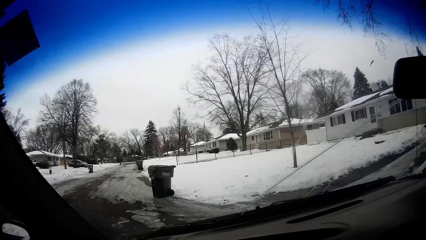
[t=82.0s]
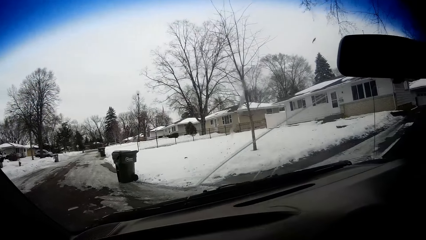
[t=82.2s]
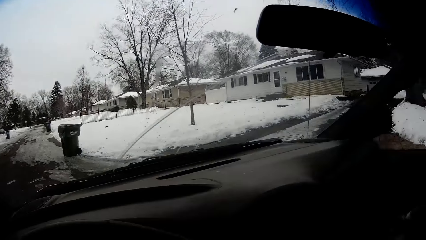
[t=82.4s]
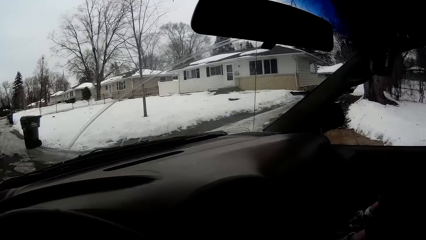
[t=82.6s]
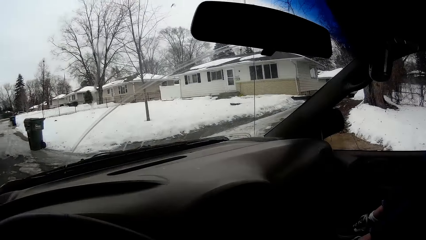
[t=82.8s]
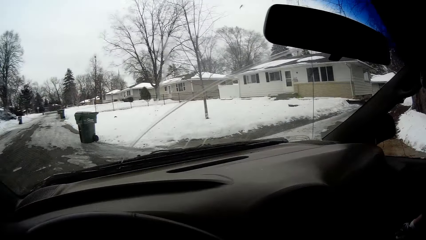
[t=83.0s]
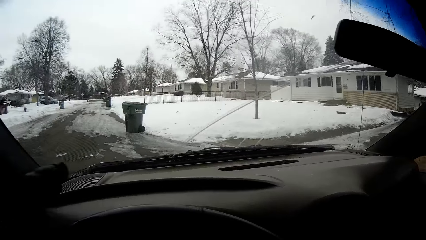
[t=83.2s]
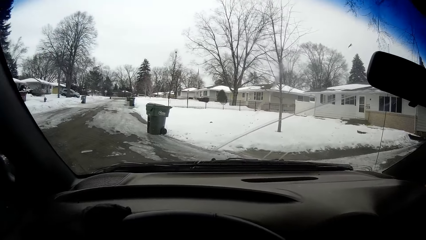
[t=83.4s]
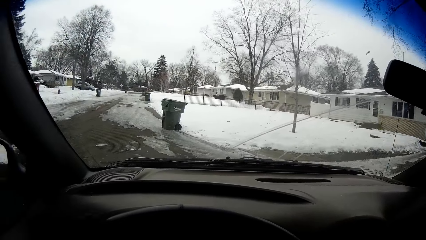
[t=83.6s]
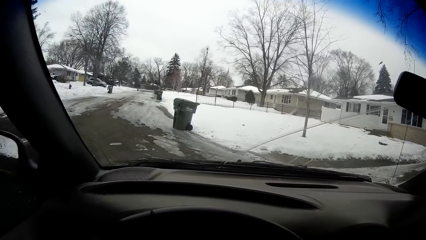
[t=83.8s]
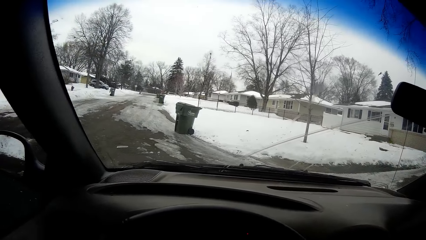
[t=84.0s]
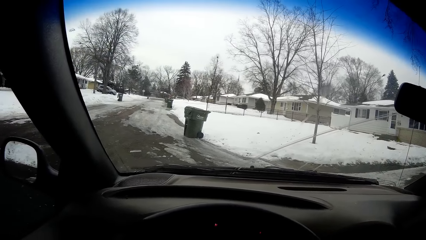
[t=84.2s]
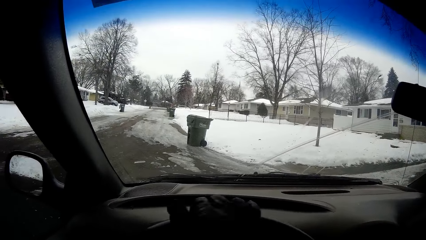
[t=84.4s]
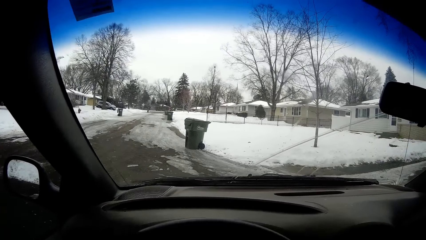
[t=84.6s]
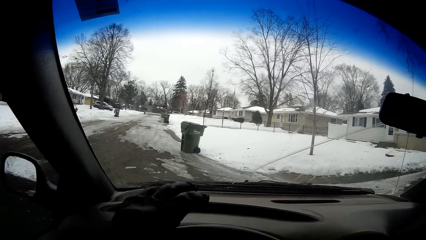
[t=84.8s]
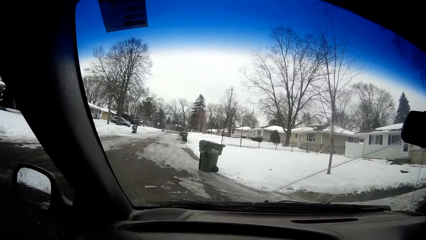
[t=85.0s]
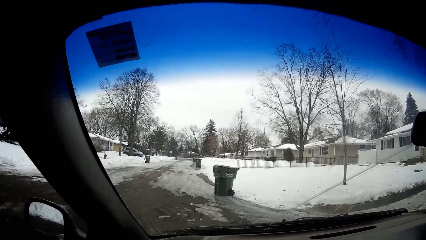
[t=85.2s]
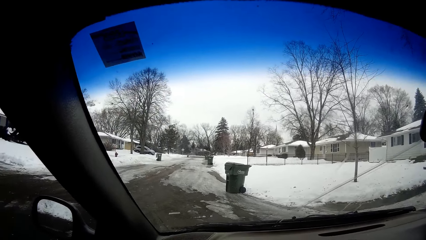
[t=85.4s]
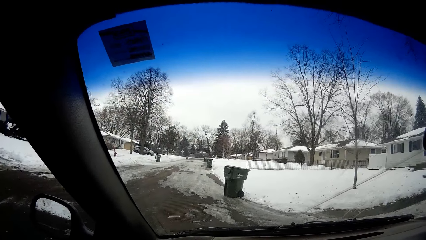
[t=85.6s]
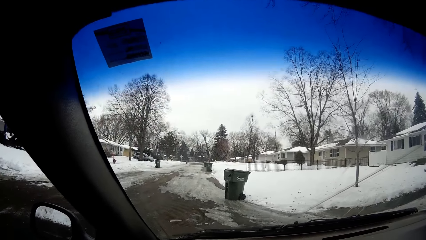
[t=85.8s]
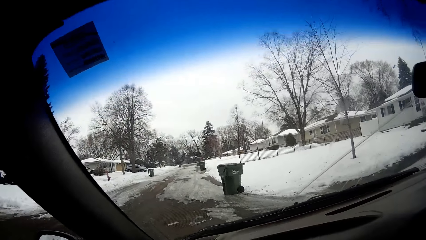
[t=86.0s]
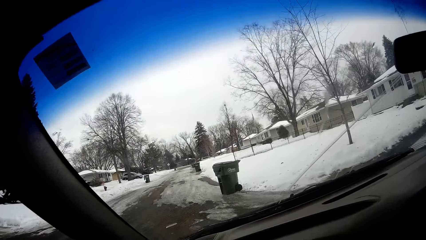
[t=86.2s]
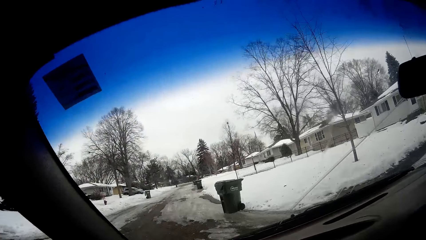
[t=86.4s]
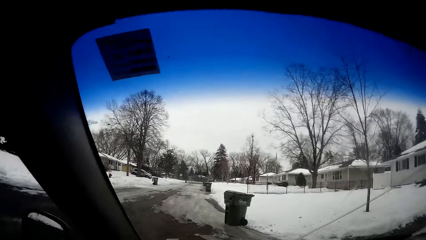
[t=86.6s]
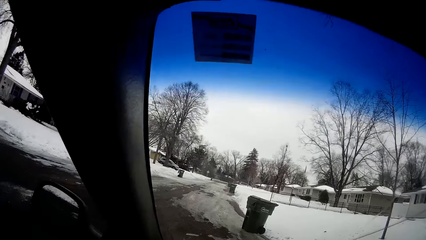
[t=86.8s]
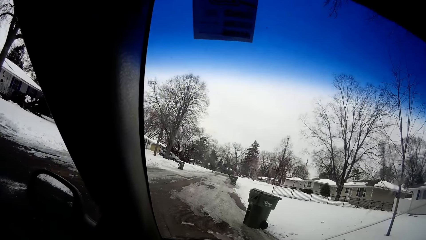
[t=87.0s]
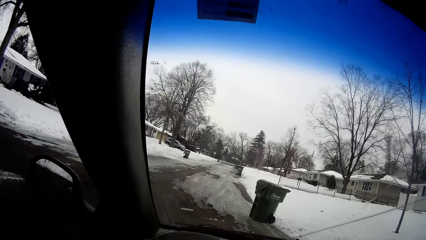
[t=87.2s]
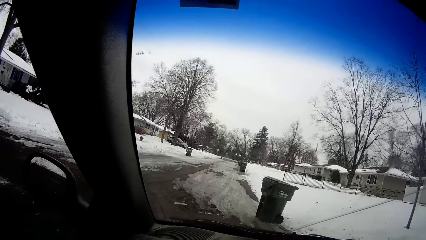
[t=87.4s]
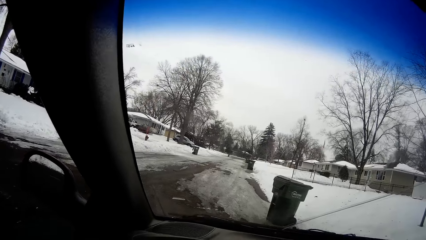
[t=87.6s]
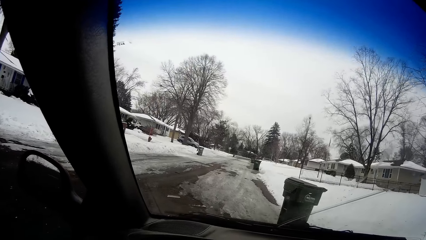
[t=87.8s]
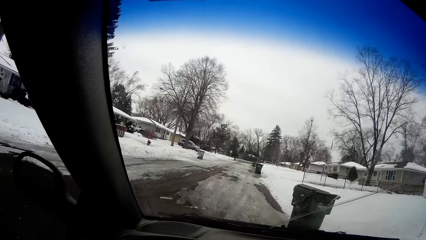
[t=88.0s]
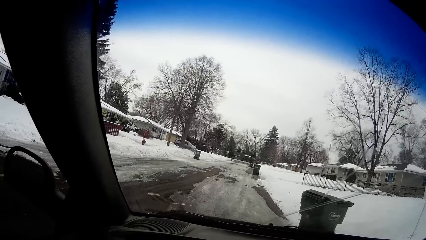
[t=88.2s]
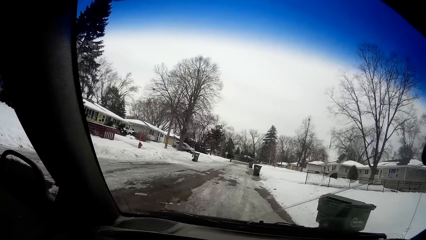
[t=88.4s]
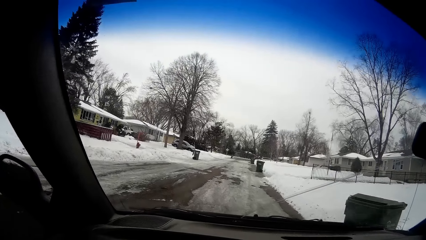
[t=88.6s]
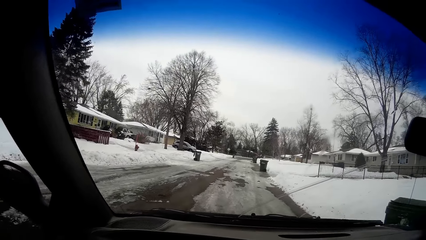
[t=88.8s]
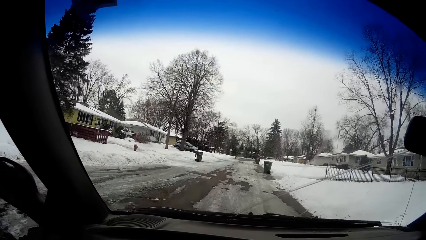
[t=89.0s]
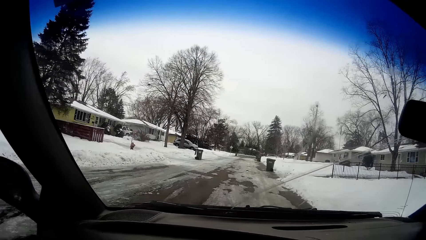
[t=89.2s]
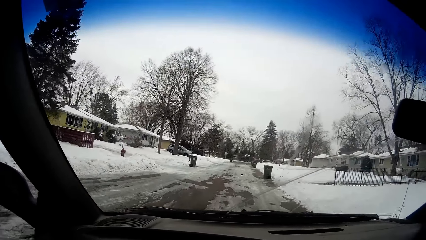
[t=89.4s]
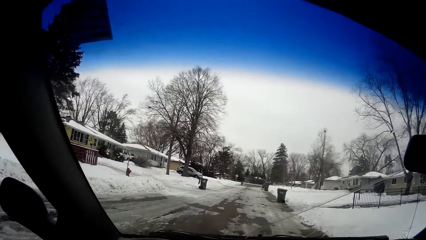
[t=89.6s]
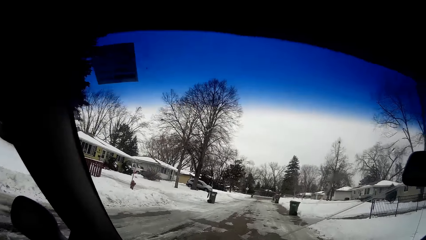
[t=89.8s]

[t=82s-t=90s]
The camera wearer drives the car.

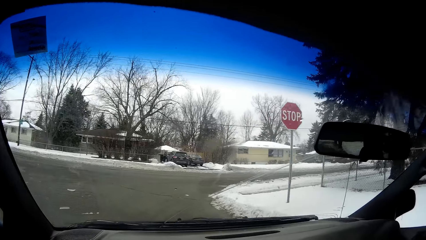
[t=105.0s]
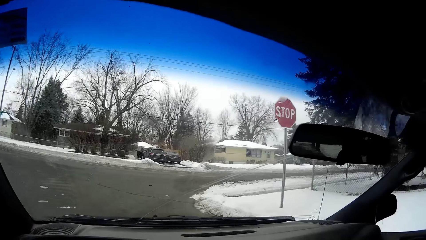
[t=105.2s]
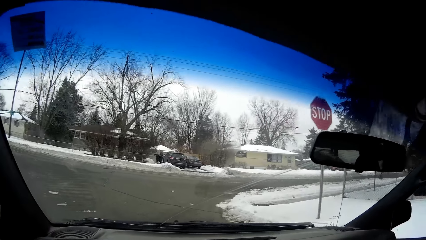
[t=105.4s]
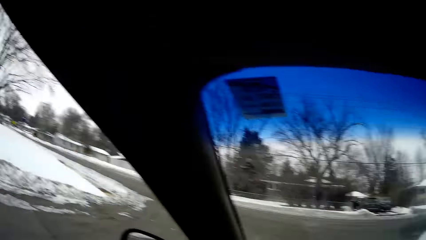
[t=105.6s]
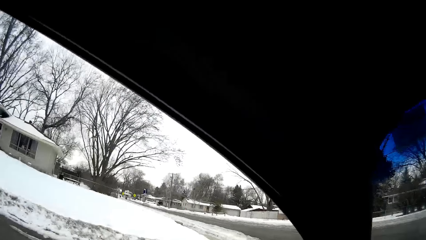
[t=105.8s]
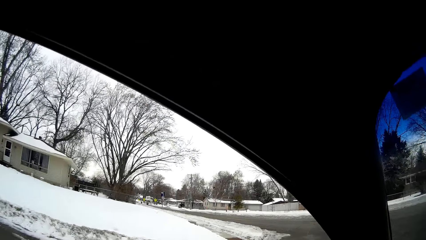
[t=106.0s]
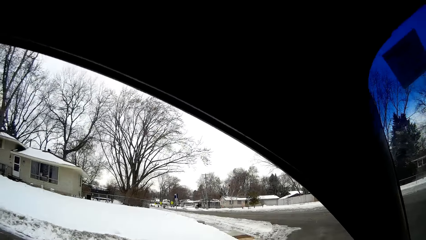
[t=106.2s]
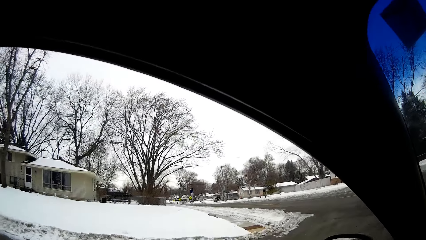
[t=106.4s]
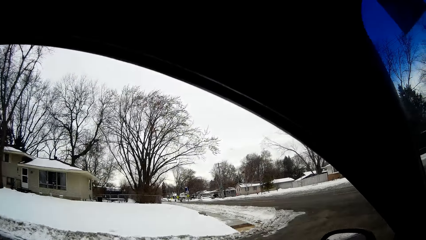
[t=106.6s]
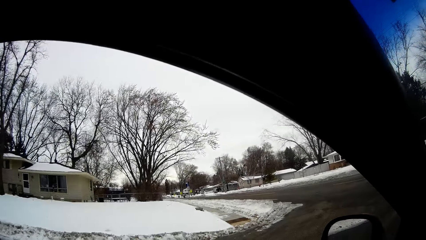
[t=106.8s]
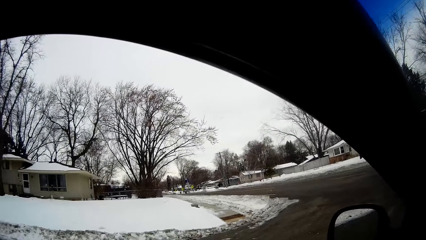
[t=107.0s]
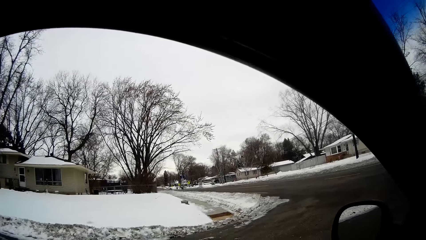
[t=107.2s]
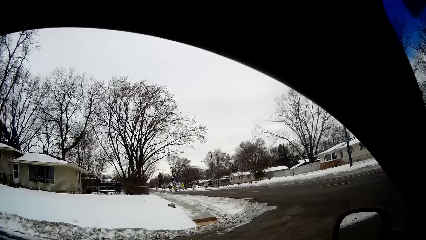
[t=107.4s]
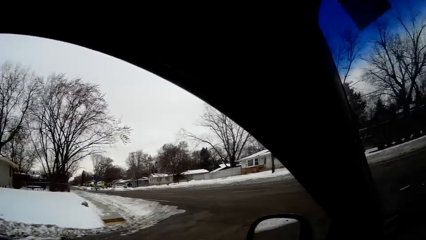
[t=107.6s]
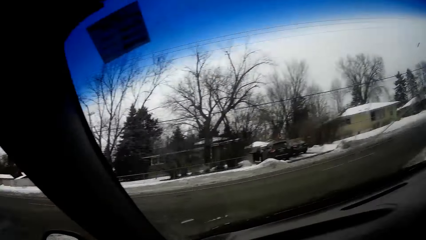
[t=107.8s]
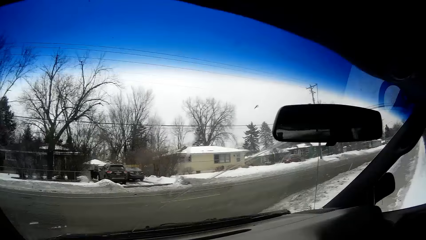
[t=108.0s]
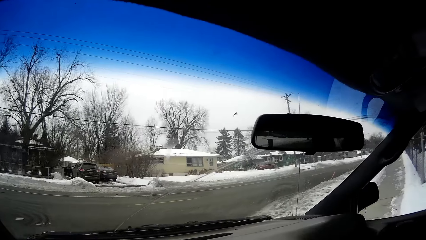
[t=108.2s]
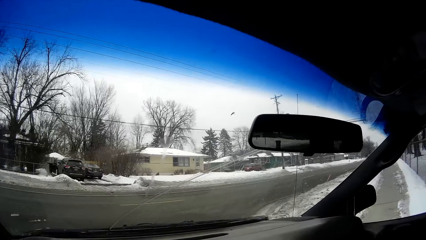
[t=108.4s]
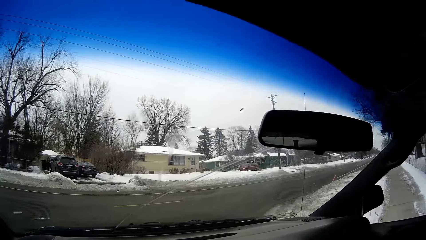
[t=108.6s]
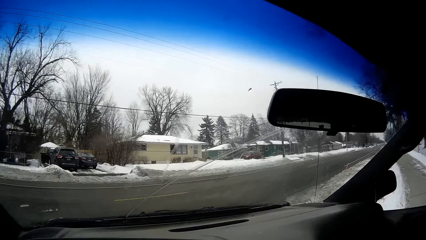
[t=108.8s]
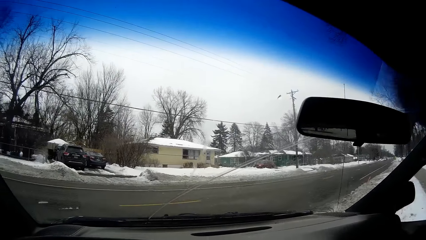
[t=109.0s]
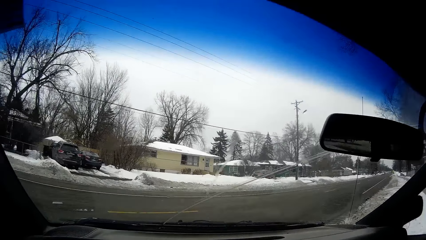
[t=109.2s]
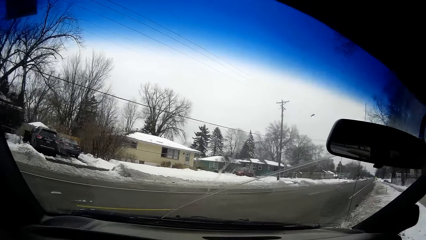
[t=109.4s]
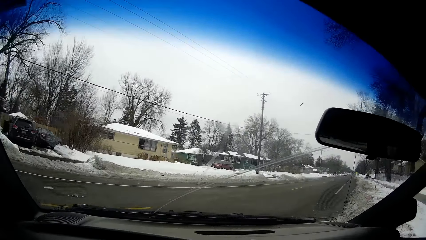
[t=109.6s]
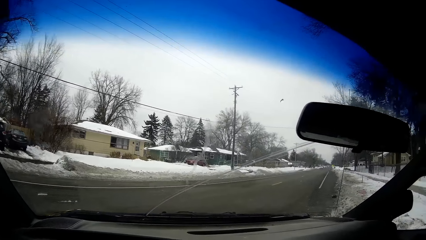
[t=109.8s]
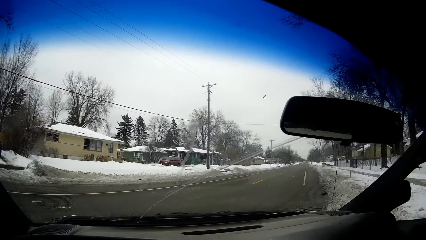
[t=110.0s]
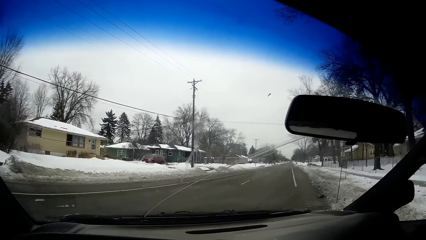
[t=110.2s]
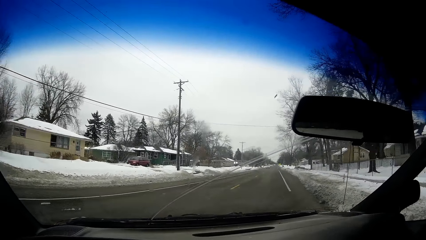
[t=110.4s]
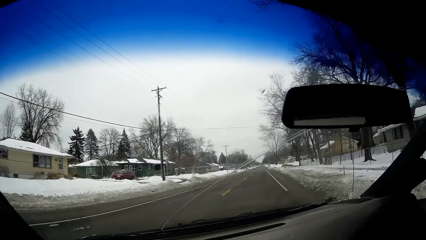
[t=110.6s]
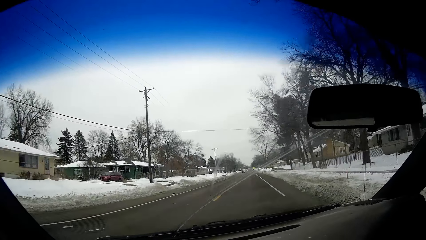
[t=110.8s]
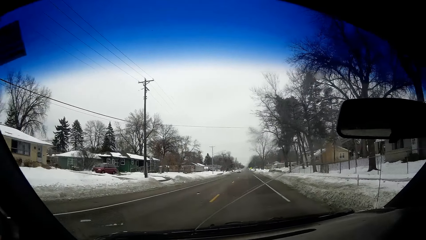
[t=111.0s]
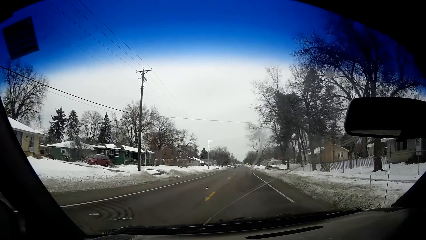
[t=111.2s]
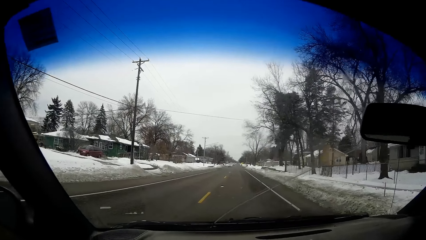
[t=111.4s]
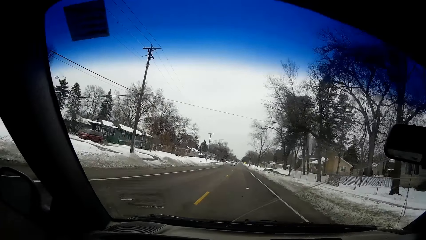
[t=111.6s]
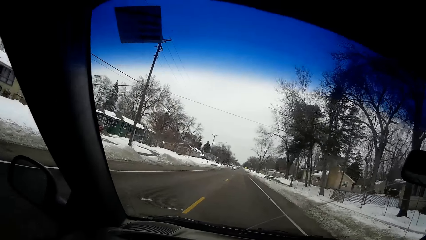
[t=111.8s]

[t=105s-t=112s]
The camera wearer drives the car and looks around.
